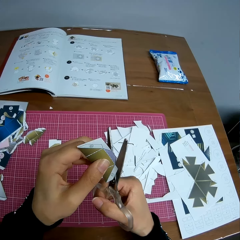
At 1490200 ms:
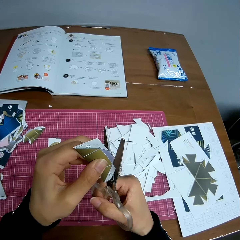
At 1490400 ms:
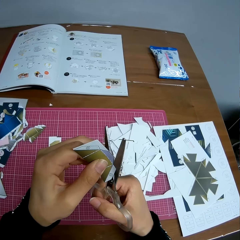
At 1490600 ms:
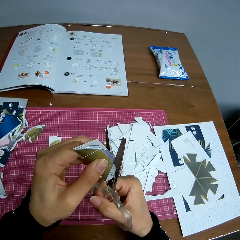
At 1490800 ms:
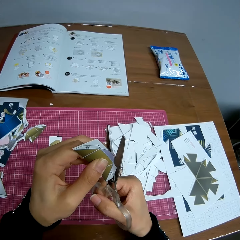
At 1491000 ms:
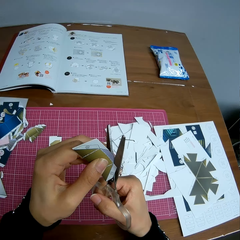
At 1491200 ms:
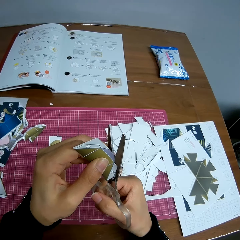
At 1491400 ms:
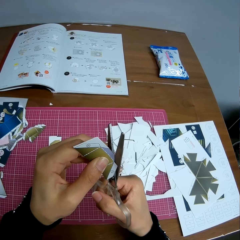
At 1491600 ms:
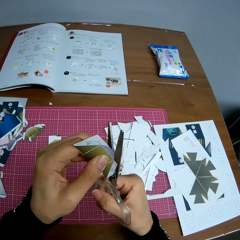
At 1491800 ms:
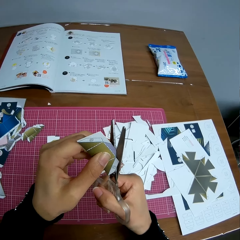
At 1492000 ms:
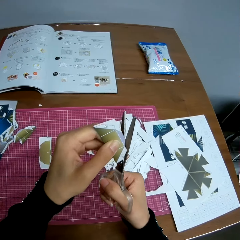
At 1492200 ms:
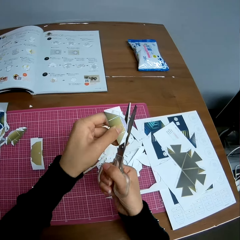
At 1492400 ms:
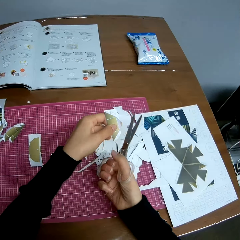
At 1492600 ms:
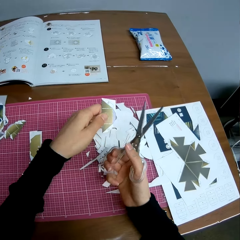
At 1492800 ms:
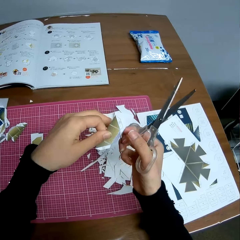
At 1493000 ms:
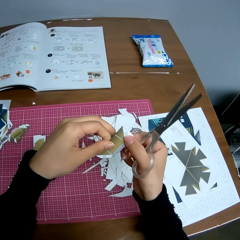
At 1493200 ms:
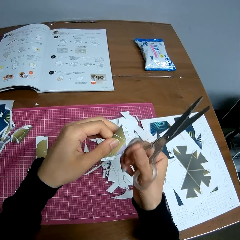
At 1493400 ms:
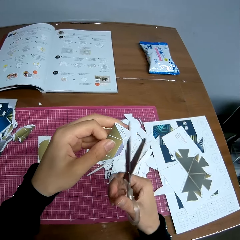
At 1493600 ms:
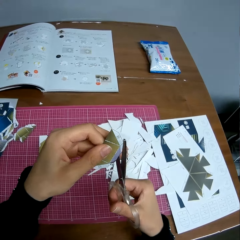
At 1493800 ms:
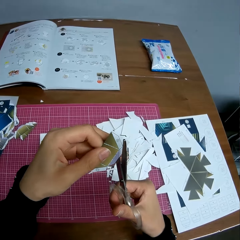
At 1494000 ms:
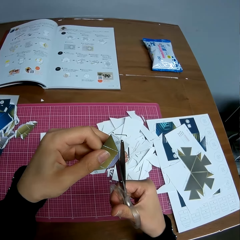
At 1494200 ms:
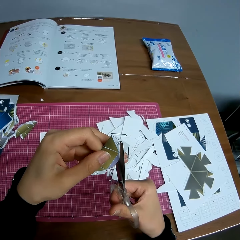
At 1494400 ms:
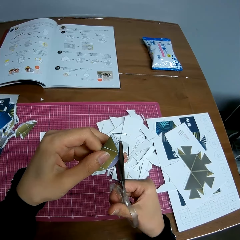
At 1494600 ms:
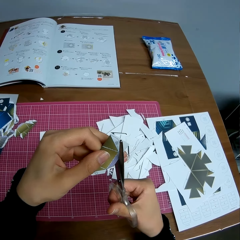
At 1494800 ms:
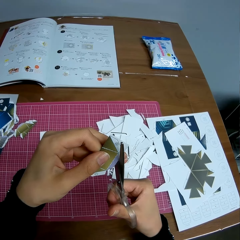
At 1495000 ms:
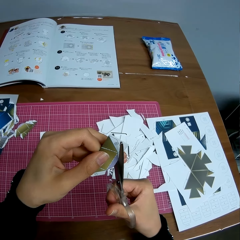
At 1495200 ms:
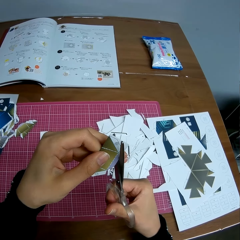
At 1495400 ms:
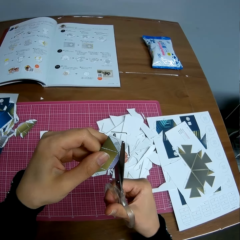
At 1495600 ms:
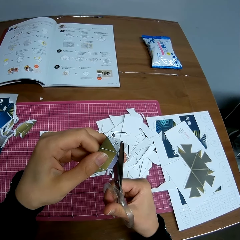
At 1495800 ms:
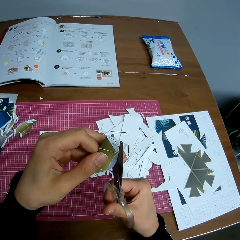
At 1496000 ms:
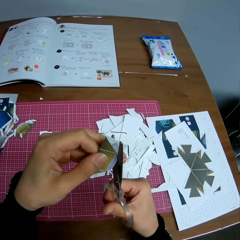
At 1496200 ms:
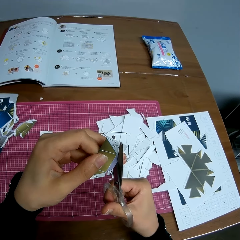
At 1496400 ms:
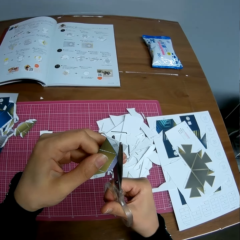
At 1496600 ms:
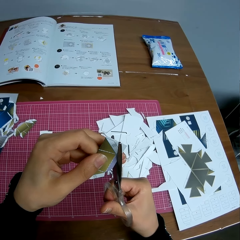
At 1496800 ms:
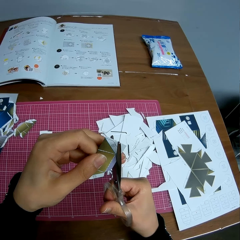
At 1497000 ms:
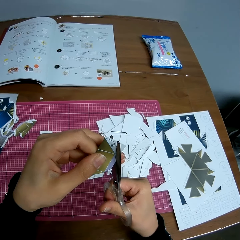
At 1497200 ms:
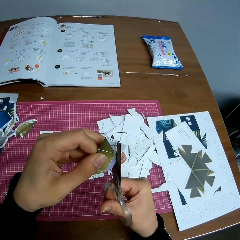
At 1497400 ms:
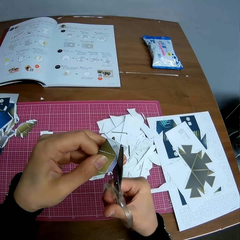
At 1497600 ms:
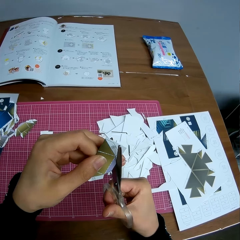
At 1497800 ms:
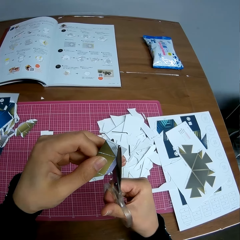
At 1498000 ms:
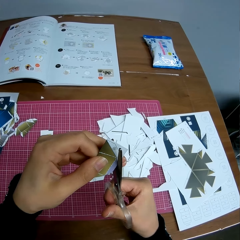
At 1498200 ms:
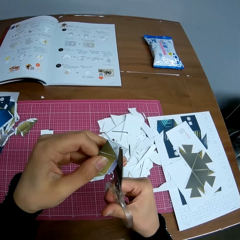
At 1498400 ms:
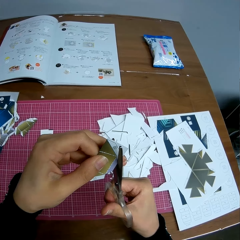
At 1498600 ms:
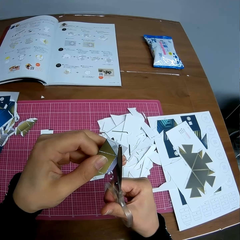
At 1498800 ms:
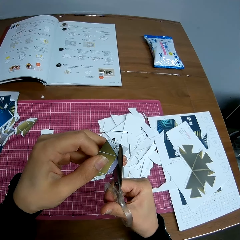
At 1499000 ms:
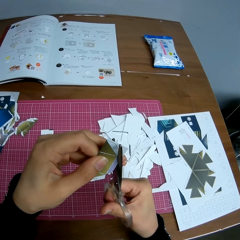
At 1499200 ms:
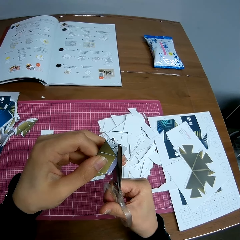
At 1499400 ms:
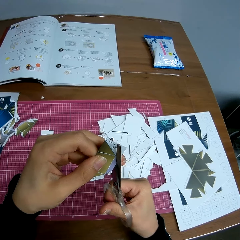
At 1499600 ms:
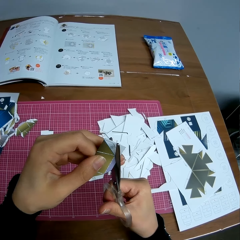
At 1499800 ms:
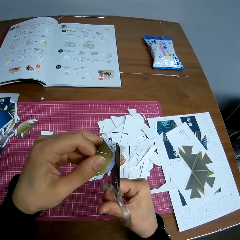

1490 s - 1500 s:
The camera wearer drops a cut piece of paper on a cutting board. They adjust the paper craft. They cut the paper craft with the scissors.
